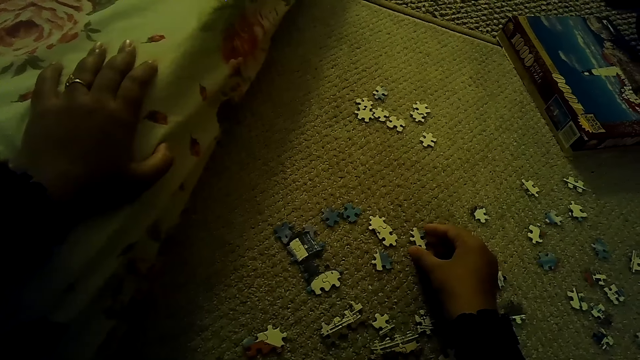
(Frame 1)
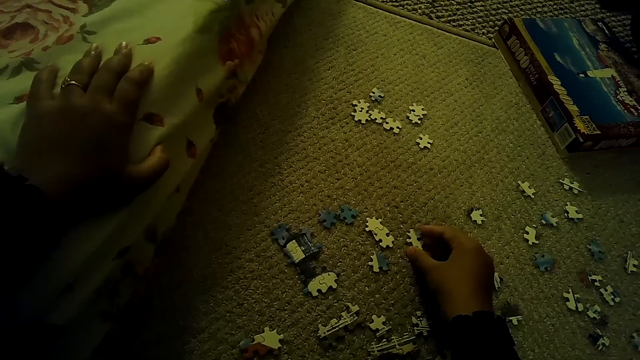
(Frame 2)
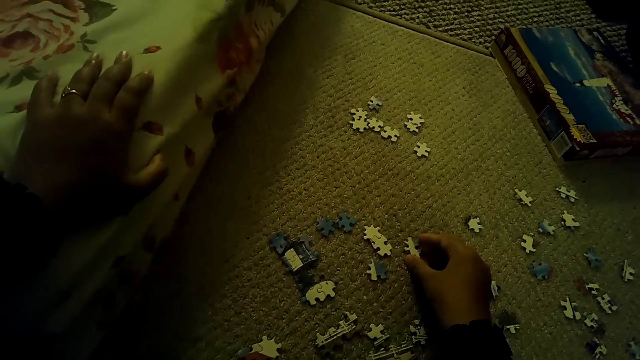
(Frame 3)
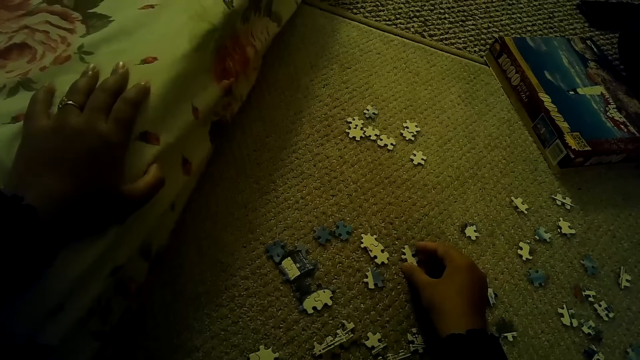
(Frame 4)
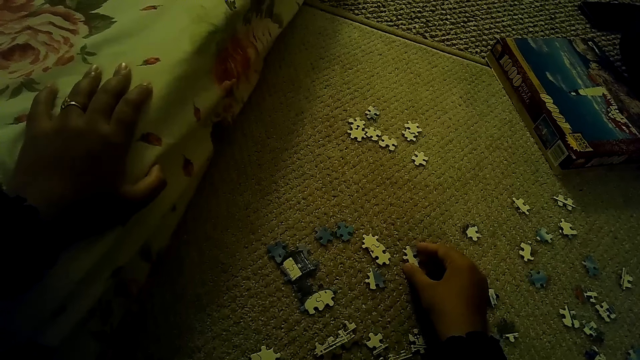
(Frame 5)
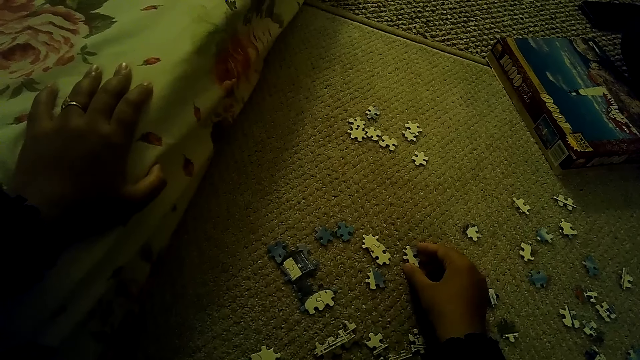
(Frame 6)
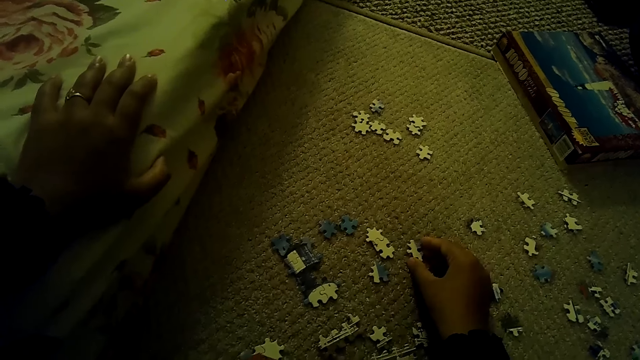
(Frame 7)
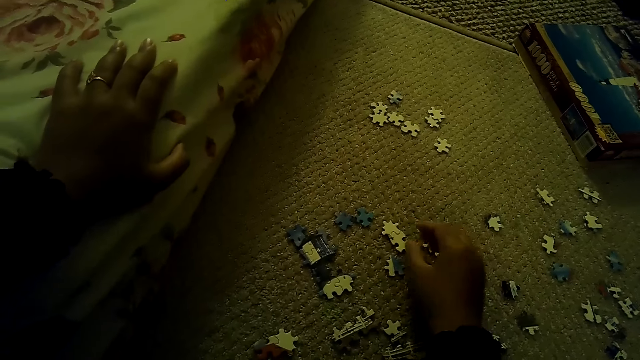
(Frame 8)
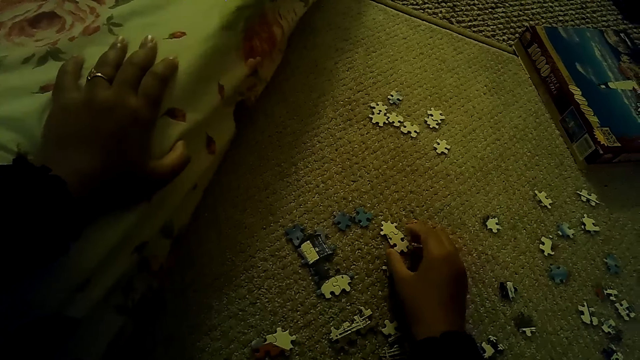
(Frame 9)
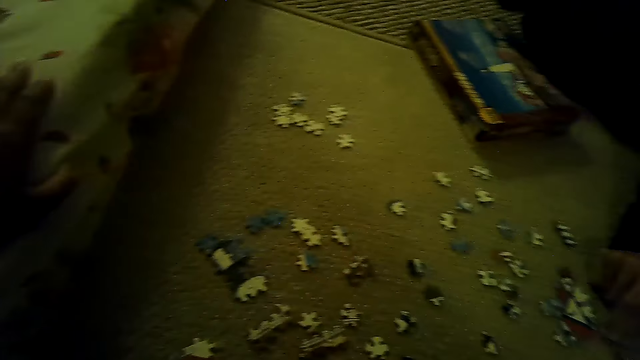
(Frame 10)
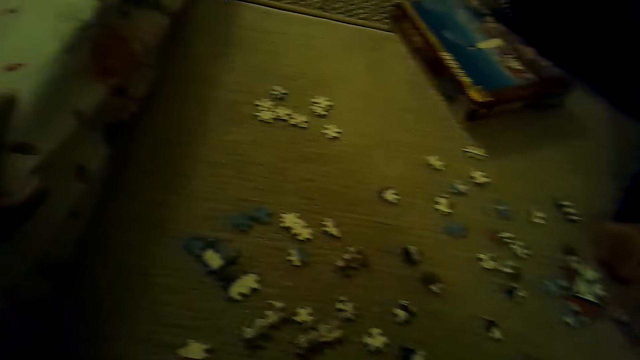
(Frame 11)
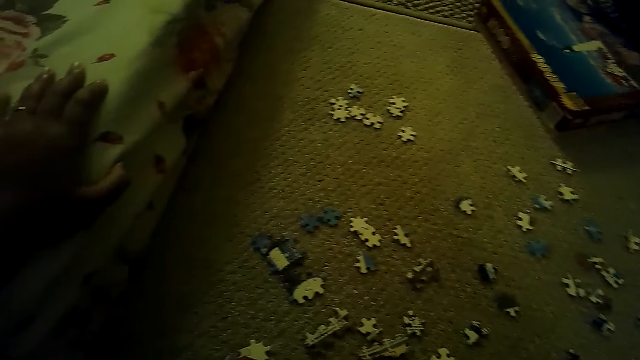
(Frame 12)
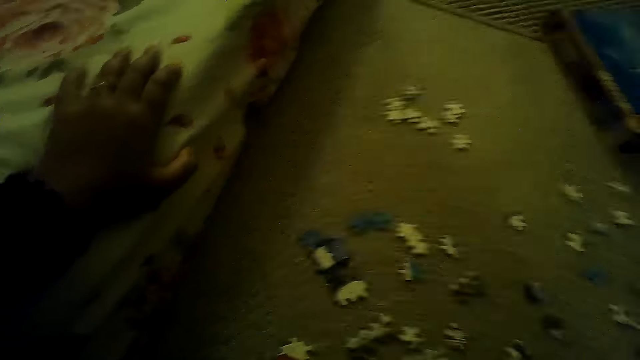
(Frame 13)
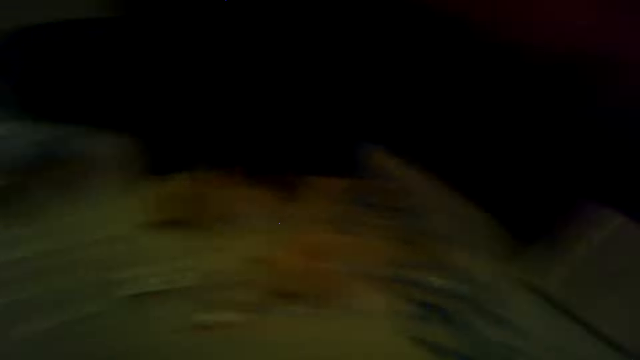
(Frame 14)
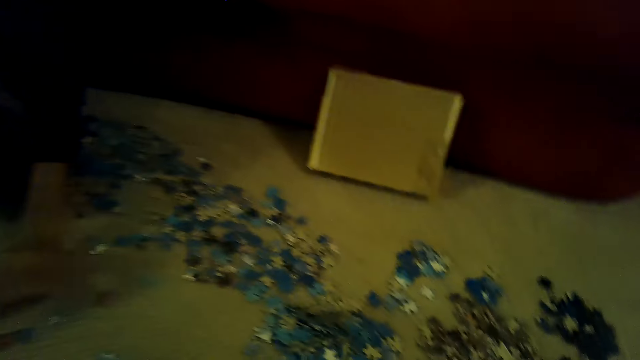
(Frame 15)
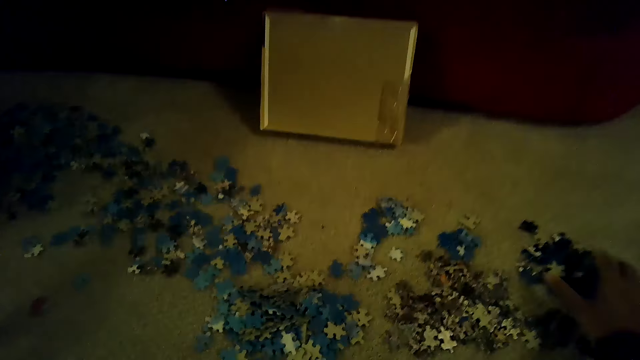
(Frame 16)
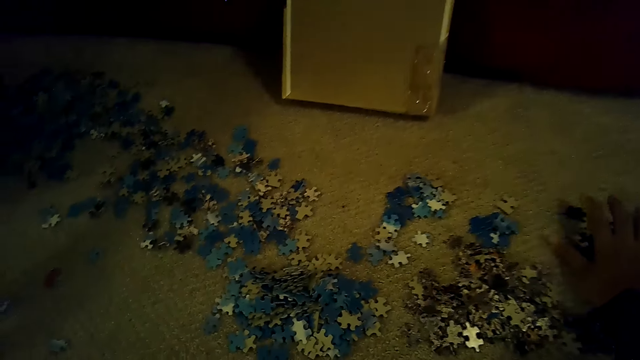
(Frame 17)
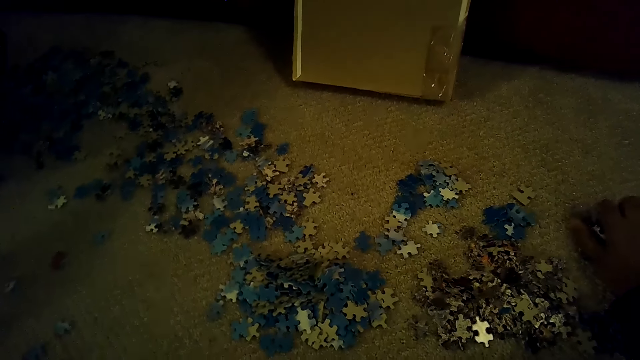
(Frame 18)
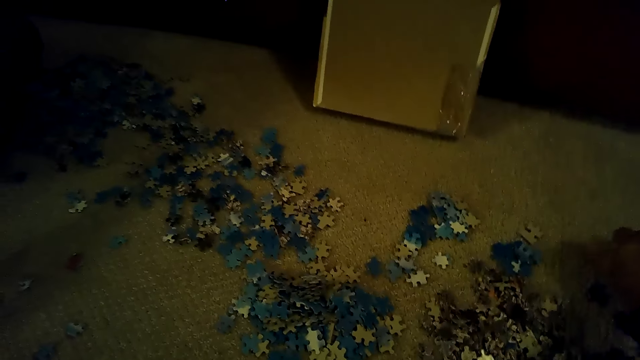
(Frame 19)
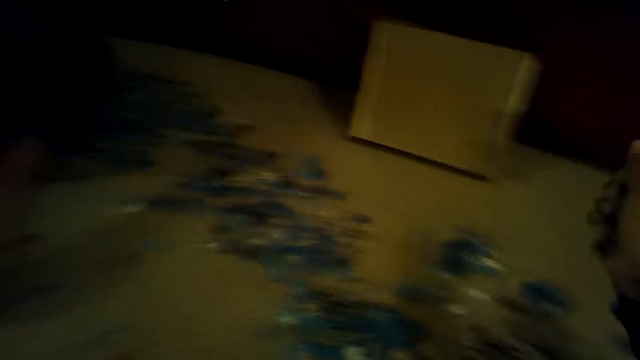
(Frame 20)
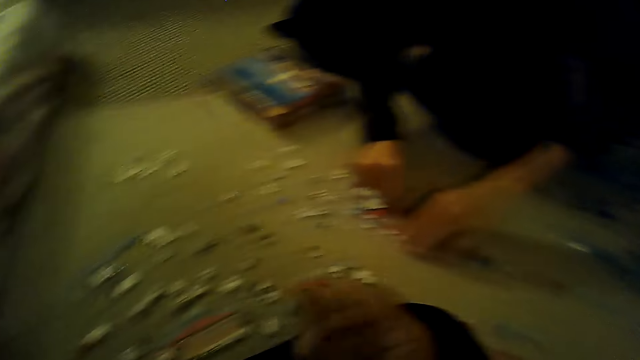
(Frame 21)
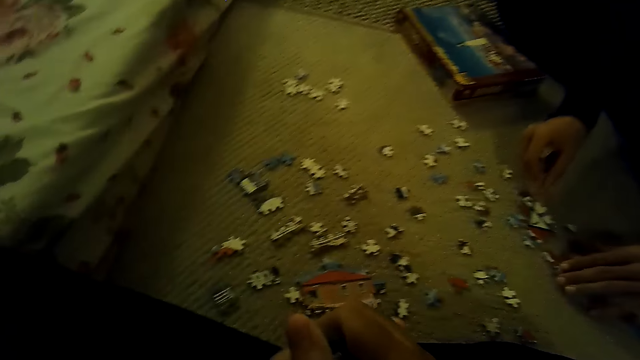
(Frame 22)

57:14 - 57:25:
The camera wearer moves the hand. They scoop puzzle pieces.

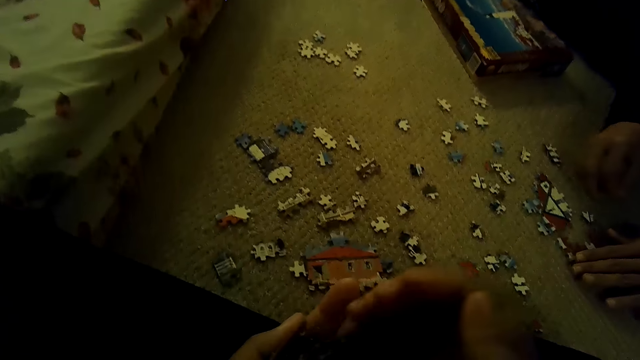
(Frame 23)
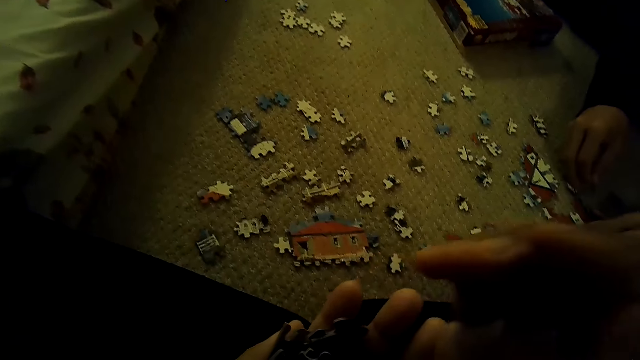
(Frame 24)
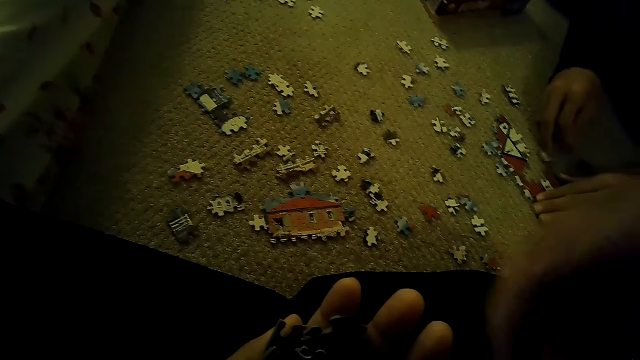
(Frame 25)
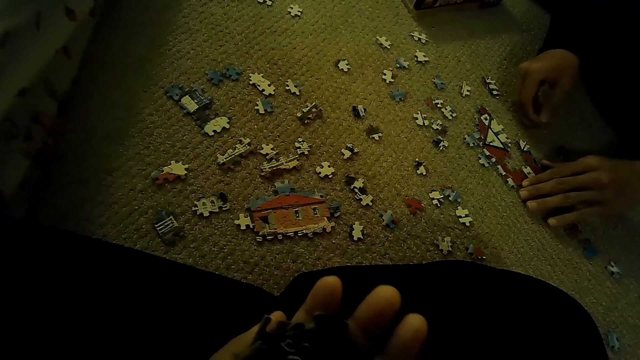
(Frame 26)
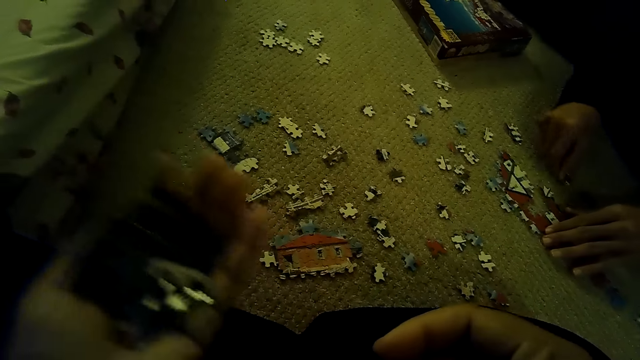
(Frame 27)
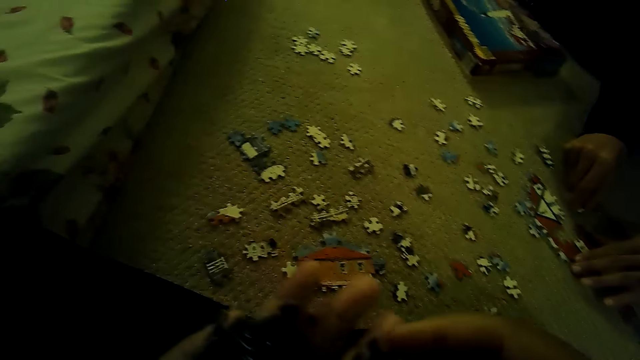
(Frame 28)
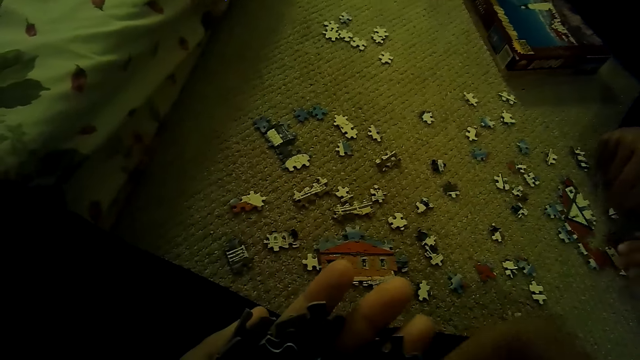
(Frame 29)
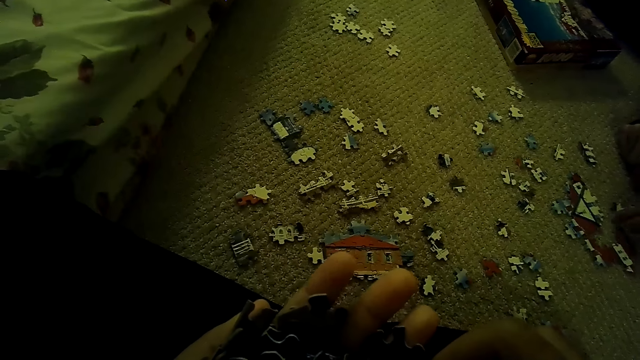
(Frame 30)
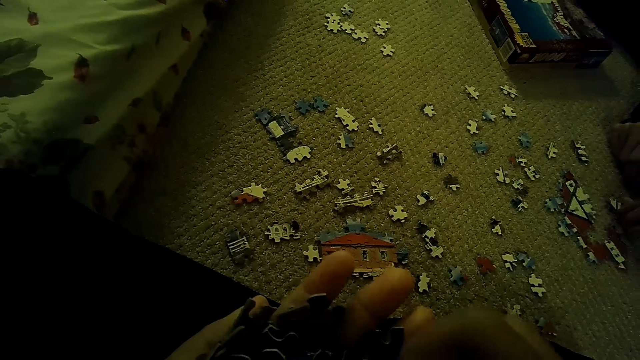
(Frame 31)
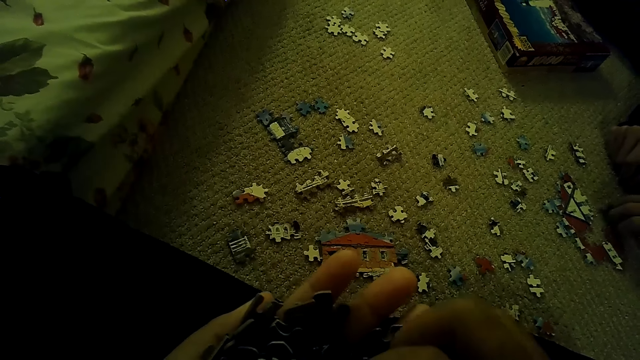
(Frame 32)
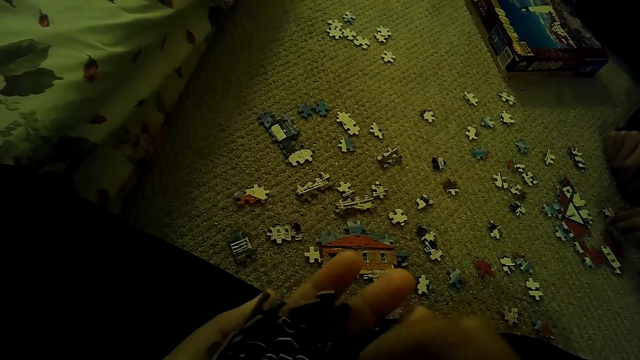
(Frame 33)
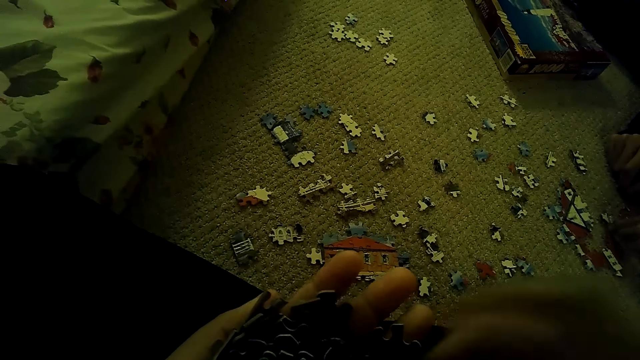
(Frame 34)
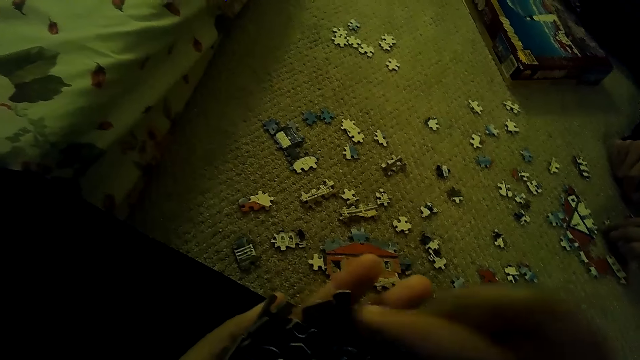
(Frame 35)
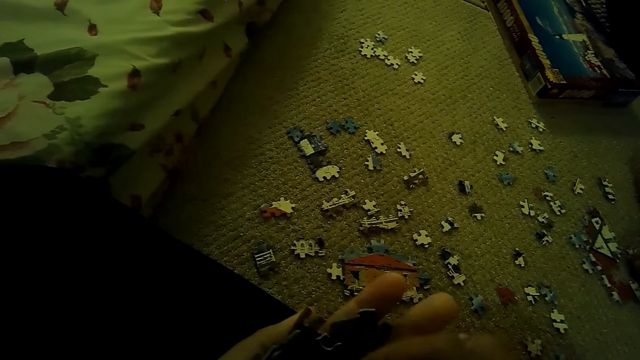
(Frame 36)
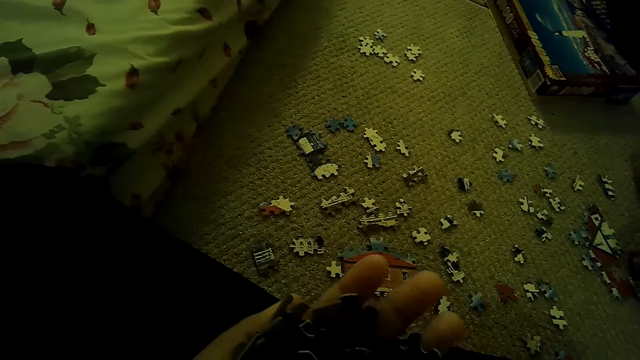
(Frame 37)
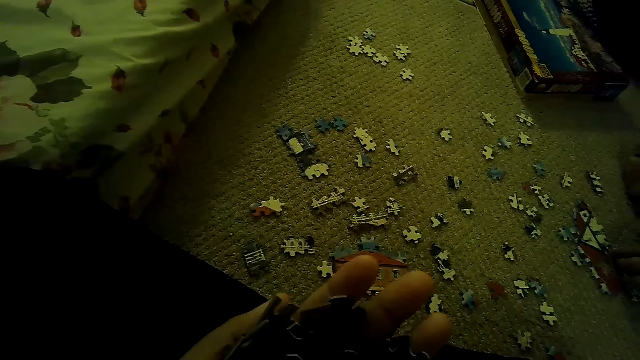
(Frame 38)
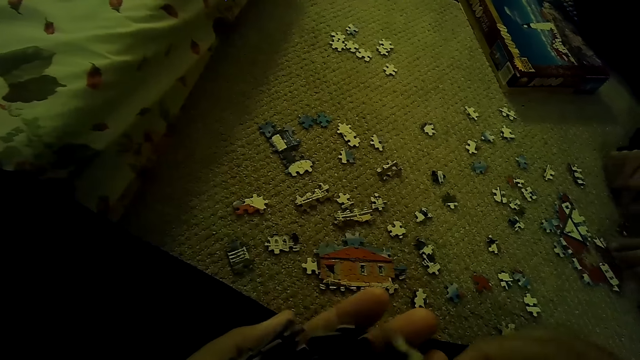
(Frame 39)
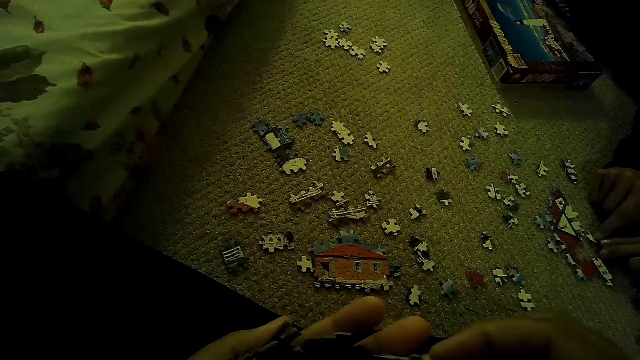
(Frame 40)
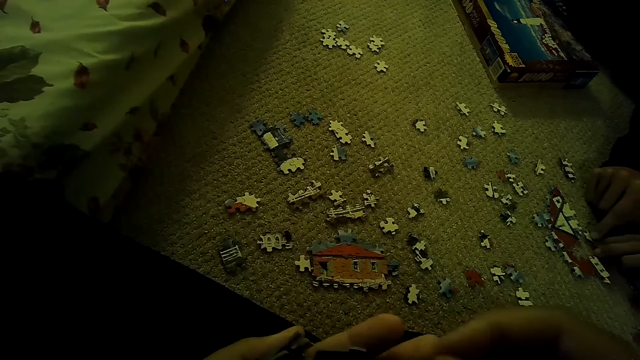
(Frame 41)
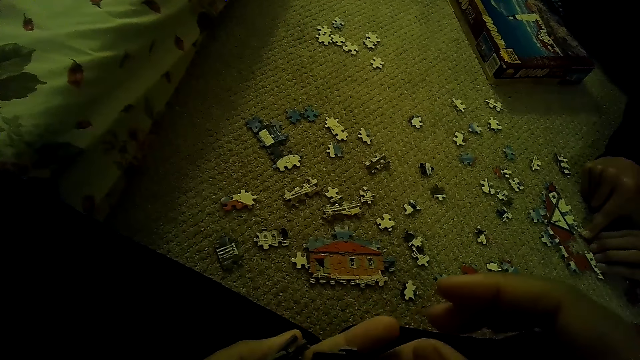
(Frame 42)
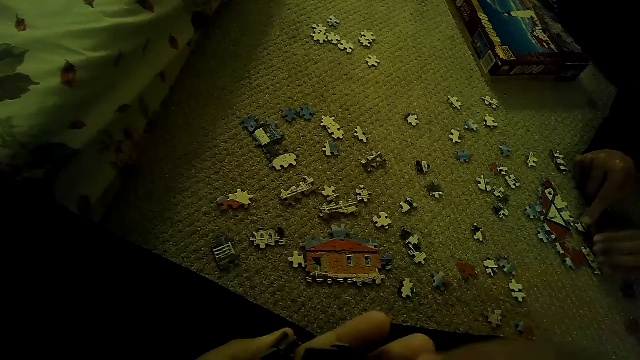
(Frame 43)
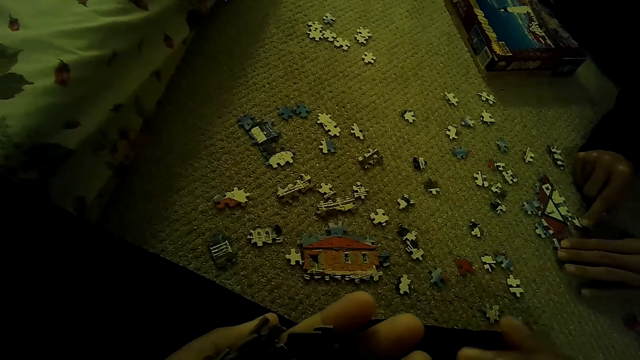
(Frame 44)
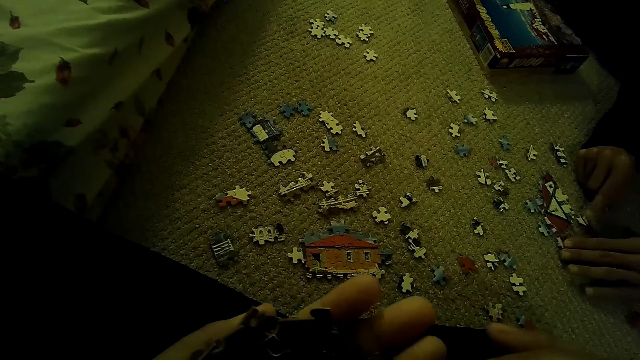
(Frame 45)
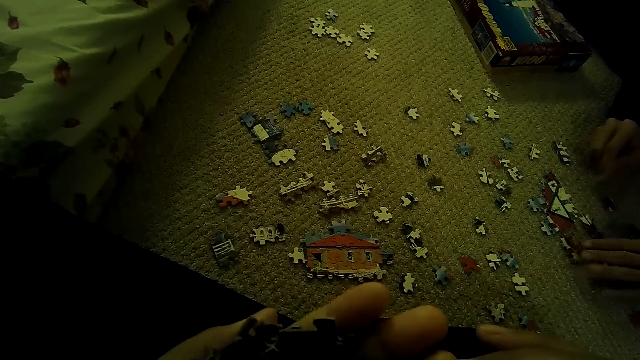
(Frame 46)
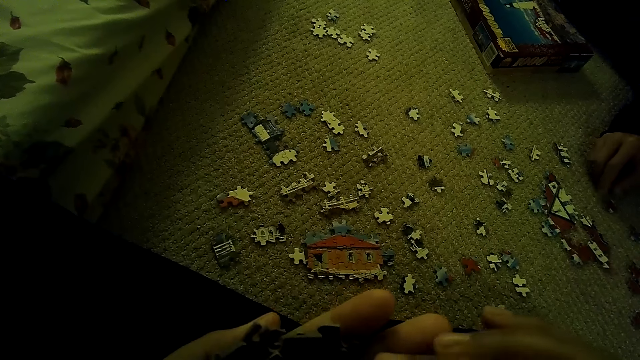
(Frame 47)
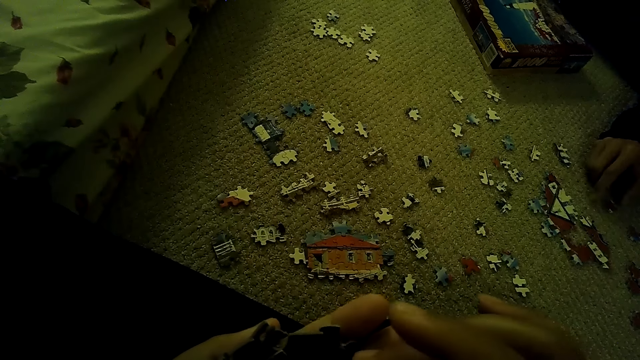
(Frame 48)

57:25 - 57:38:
The camera wearer passes pieces to the left hand. A man joins the puzzle. The man plays the jigsaw puzzle game on the floor. The camera wearer selects the puzzle piece.
